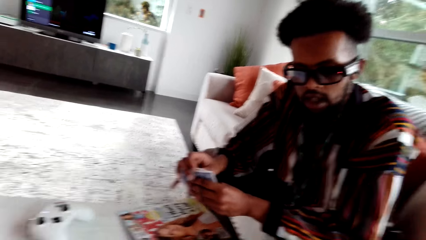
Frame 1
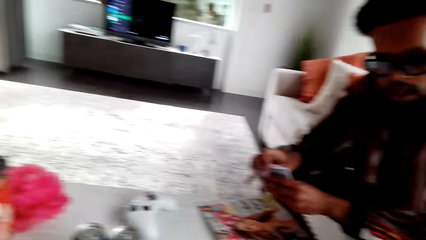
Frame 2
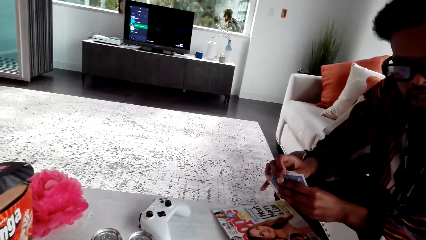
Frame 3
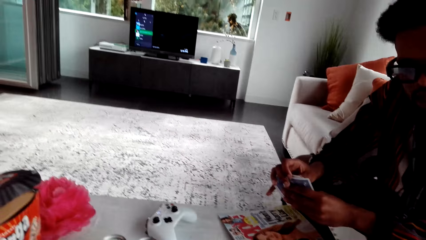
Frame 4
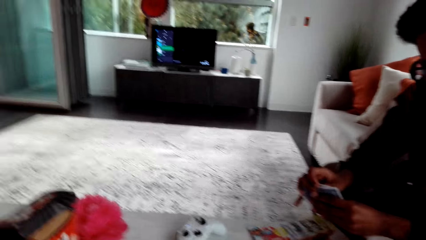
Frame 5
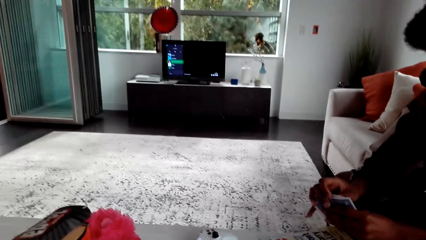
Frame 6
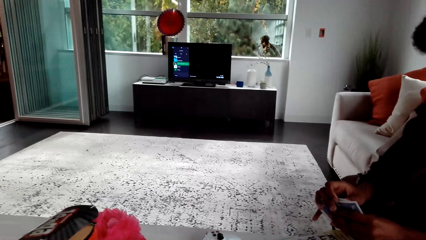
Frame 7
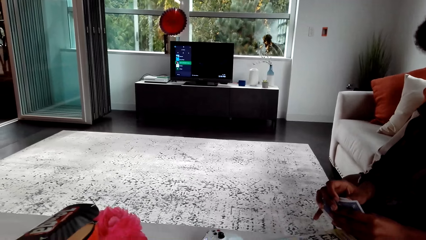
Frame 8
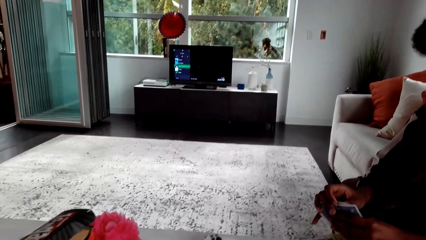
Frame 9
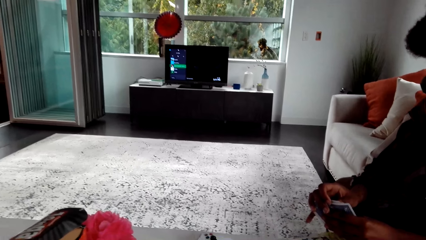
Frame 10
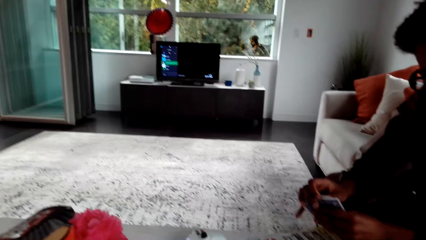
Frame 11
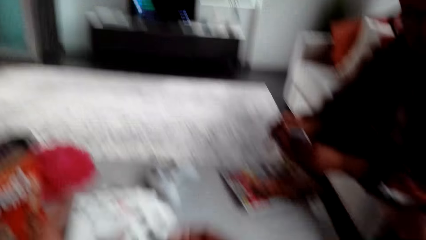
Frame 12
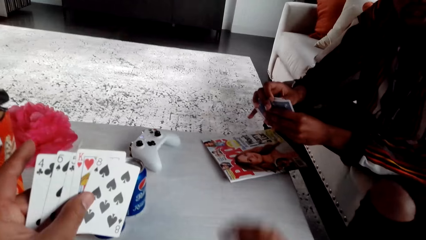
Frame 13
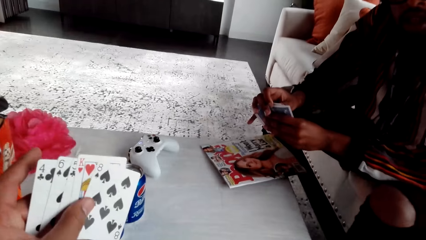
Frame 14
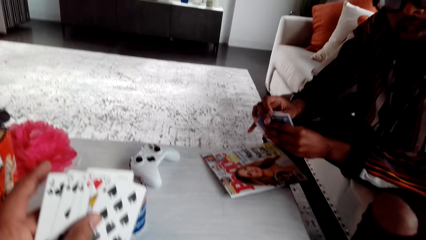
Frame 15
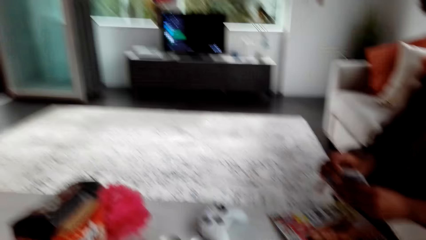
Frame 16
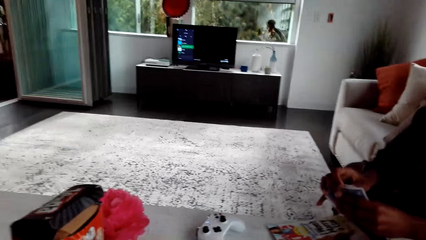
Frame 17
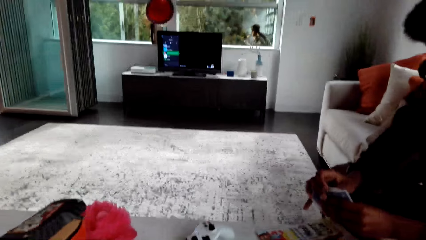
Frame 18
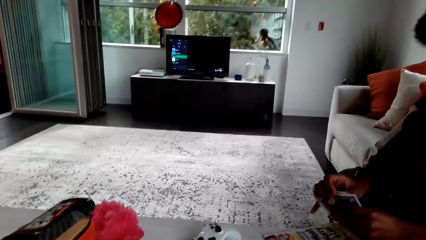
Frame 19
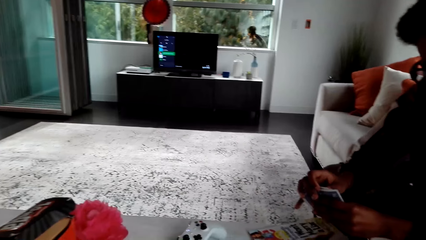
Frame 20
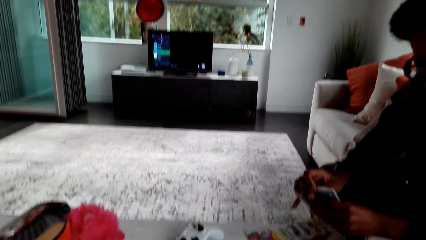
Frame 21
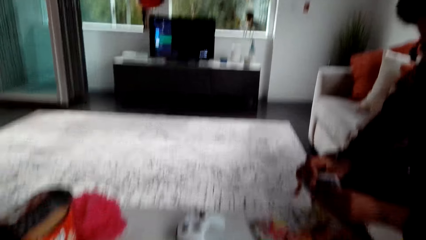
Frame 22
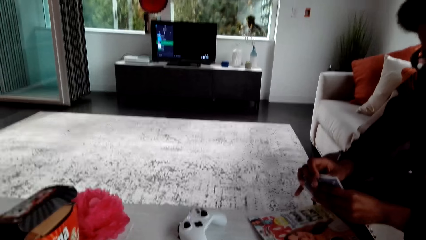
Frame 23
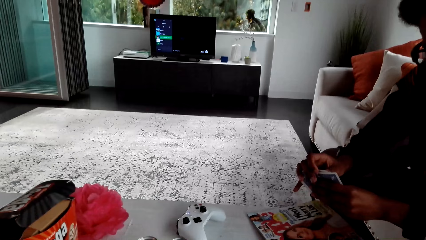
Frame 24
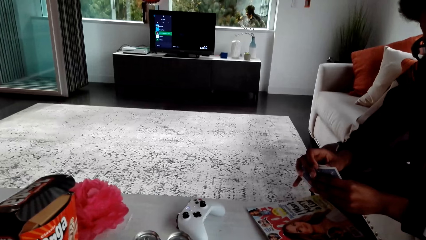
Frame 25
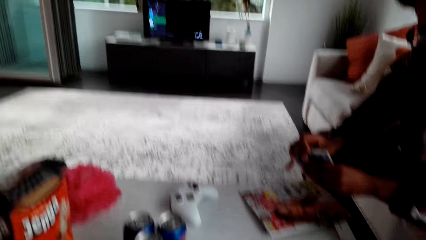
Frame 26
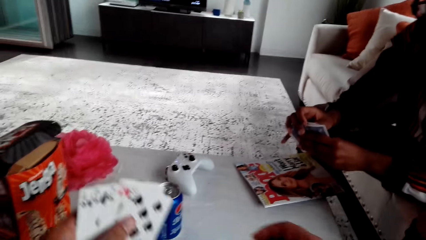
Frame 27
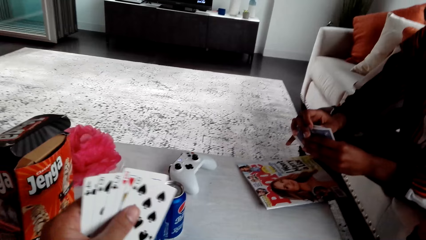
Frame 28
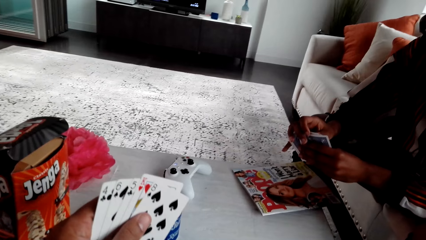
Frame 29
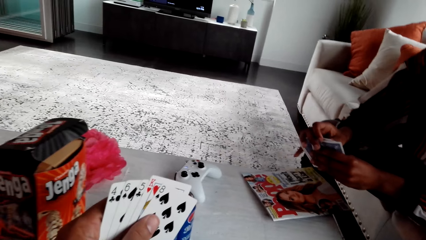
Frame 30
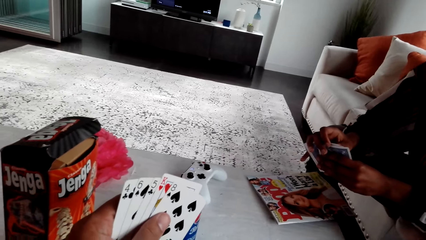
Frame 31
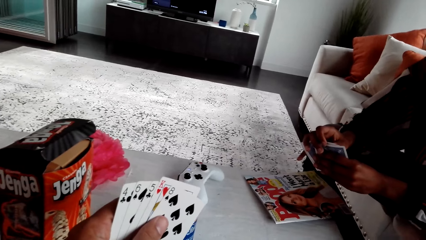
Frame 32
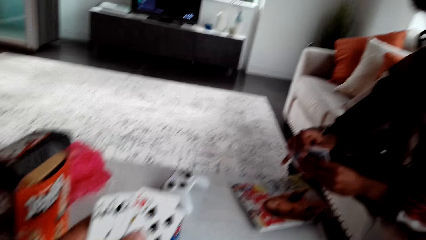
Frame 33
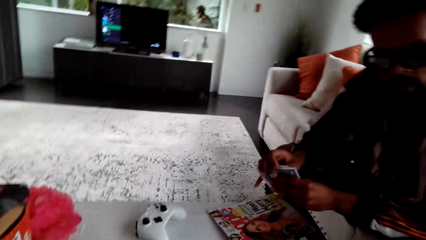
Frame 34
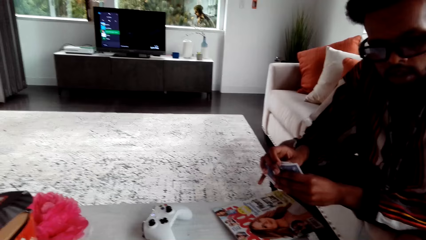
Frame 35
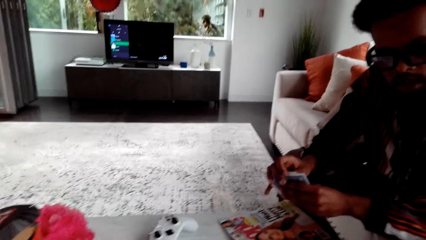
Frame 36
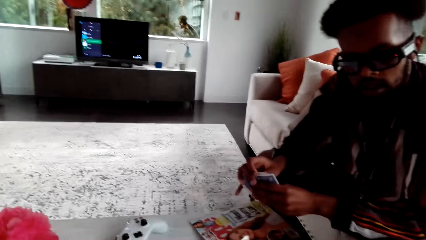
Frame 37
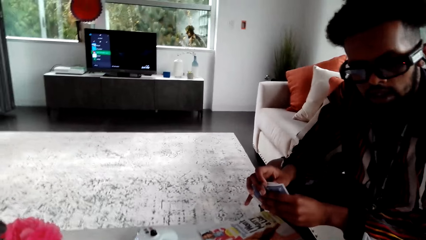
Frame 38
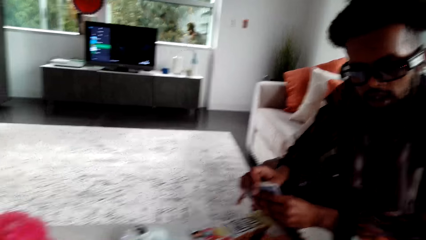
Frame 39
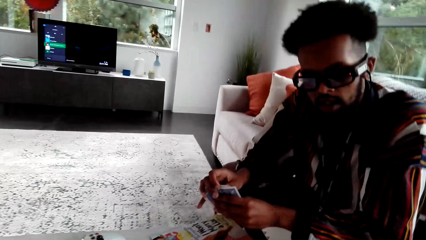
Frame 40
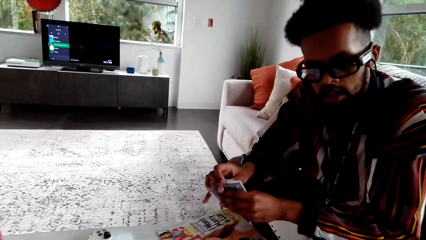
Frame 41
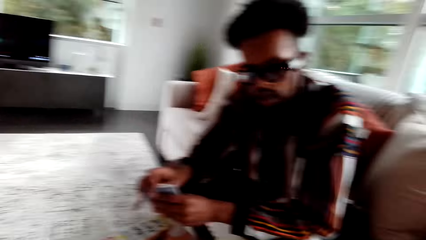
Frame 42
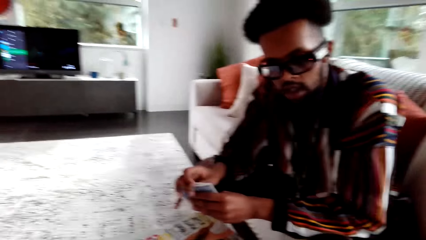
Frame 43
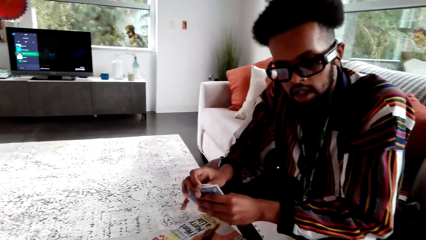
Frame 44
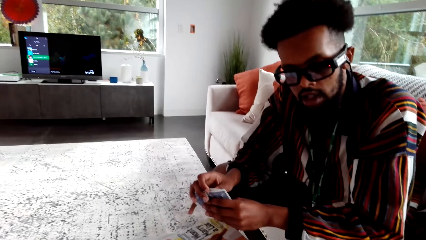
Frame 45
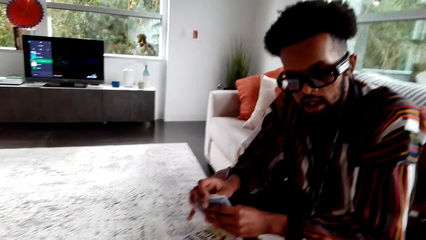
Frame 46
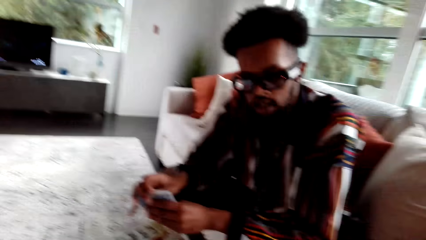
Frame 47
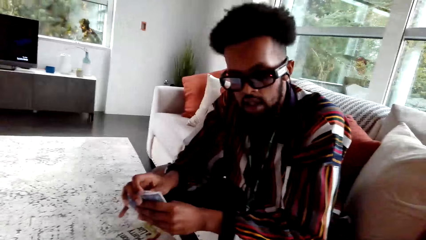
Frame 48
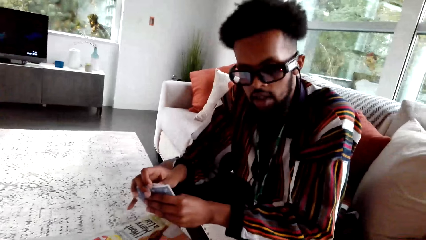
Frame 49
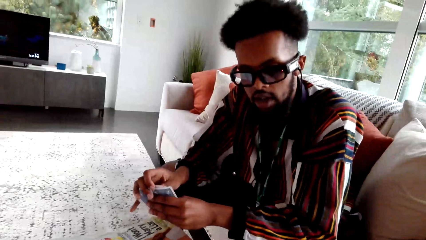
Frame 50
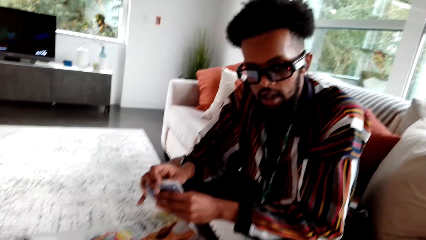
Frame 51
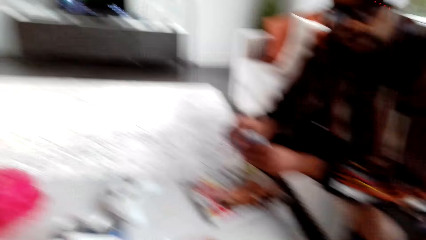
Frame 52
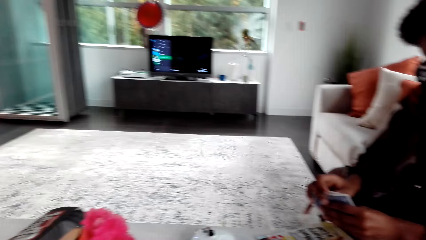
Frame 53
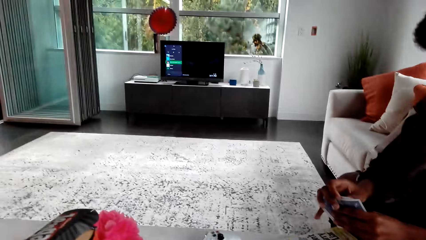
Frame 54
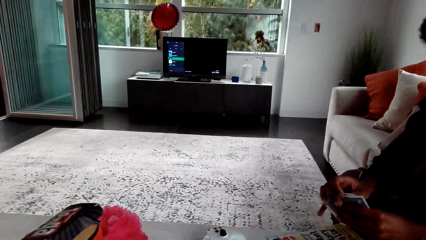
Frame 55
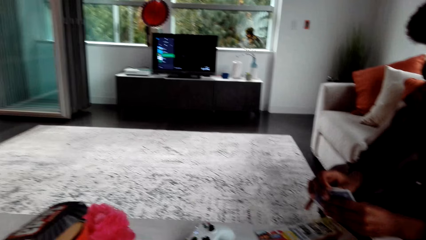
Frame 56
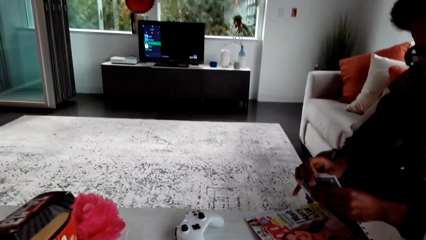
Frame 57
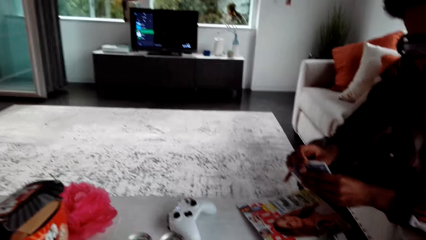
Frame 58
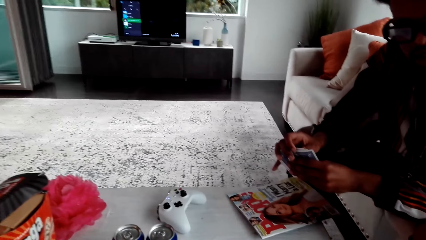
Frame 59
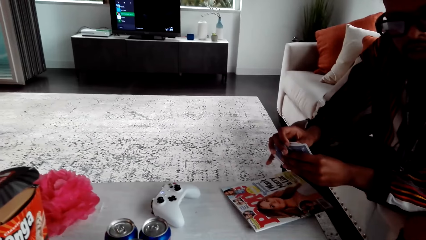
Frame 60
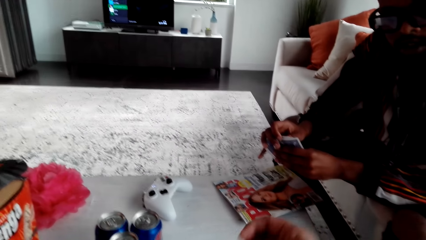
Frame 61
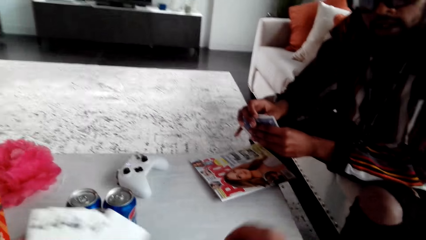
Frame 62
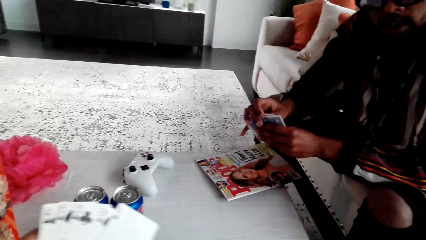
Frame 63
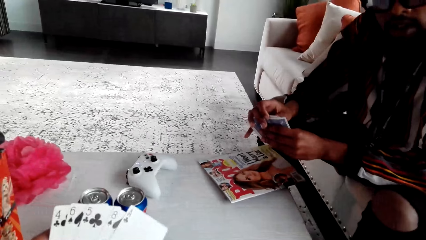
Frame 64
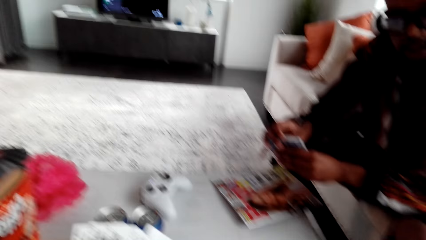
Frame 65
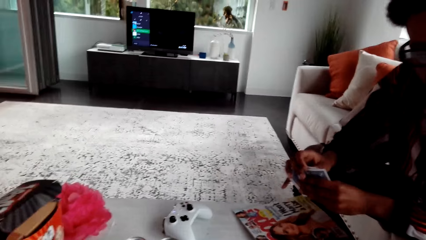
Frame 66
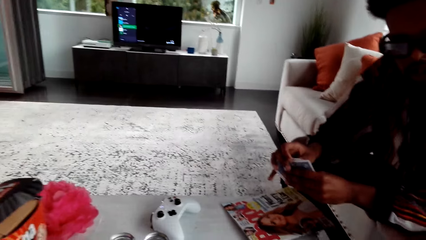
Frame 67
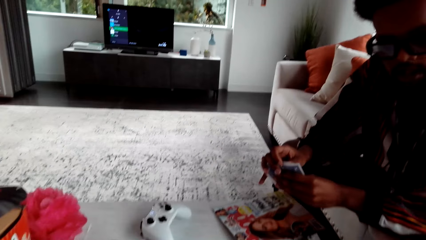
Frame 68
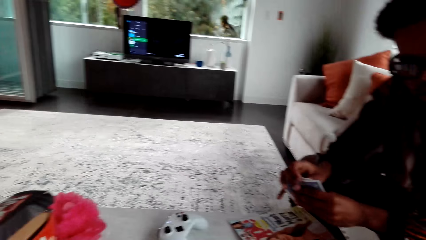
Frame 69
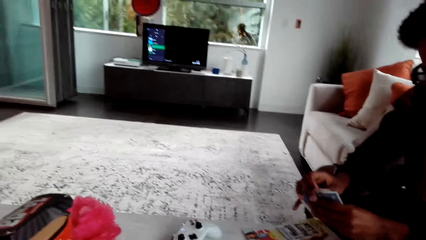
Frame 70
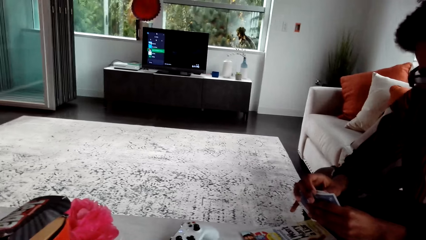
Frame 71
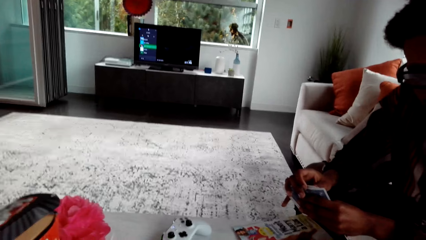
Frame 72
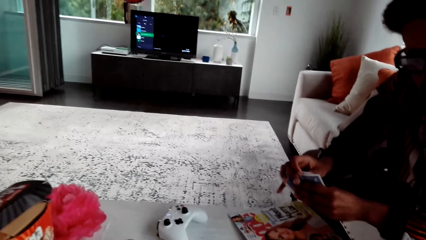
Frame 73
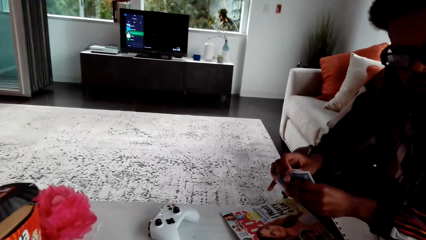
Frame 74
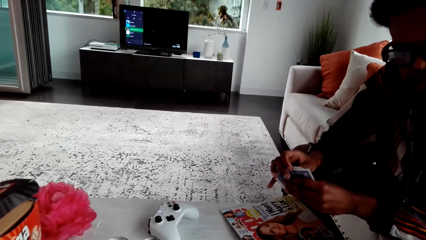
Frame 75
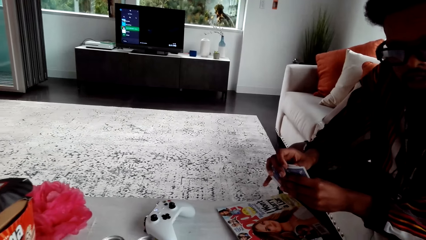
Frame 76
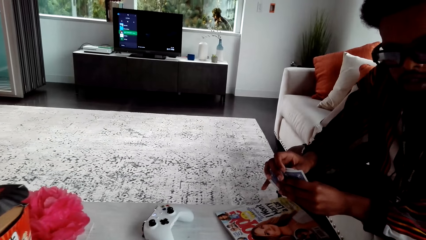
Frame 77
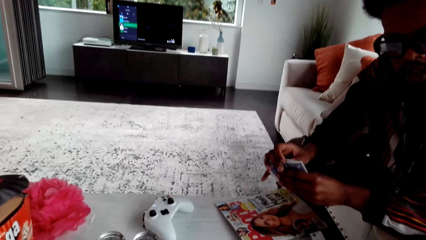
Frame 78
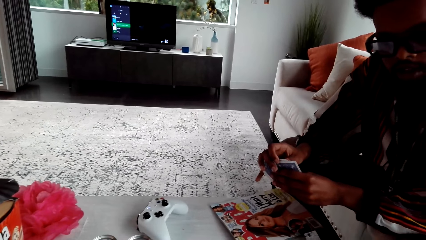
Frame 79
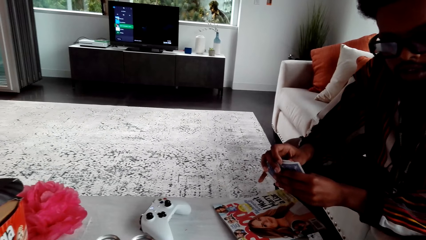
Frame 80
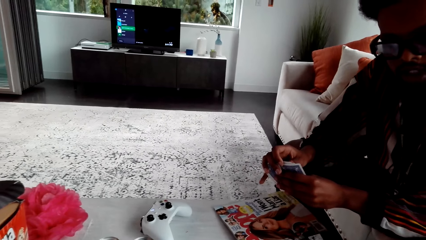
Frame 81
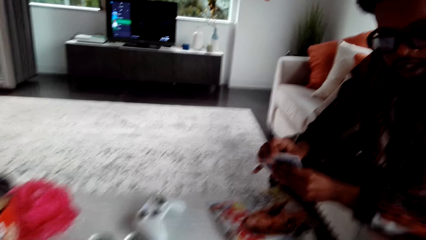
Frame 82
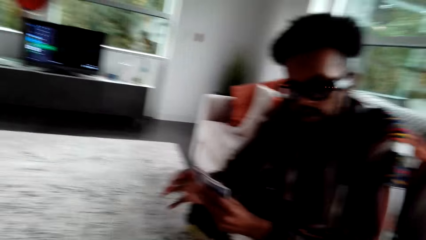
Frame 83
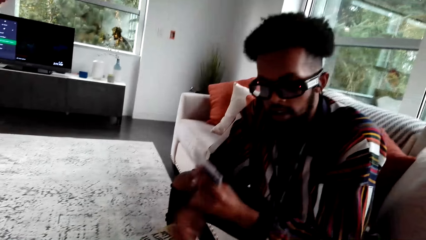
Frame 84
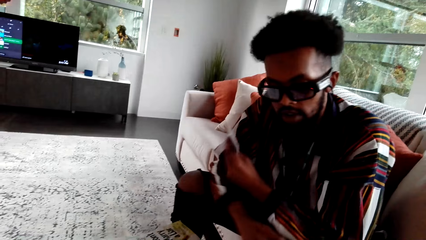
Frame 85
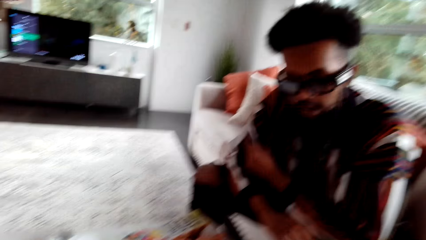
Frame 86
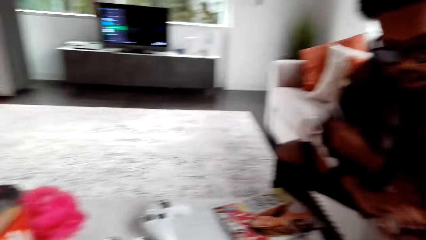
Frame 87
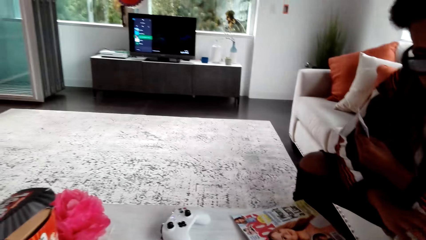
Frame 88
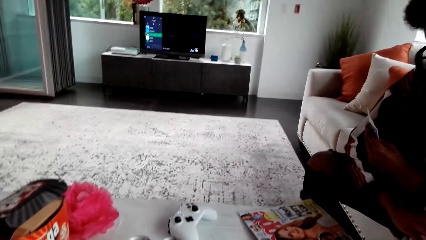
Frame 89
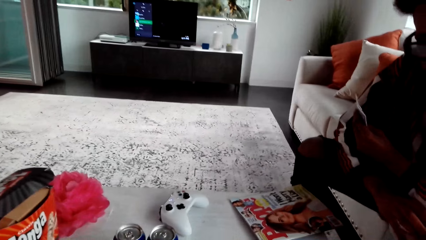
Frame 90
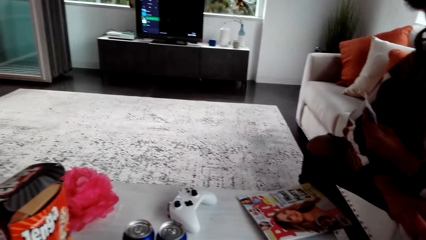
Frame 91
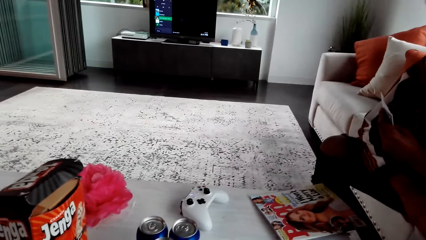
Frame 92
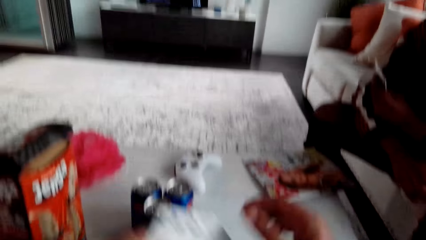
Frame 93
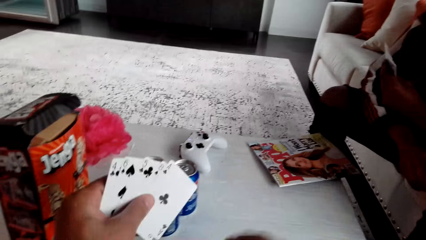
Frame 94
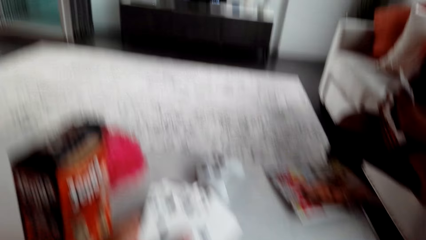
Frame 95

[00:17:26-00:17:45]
The camera wearer moves their hand. They move their hand again. They hold cards. A man speaks. The camera wearer moves their hand and speaks to the man. The man speaks and moves his arms. The camera wearer speaks. They move their hands.
